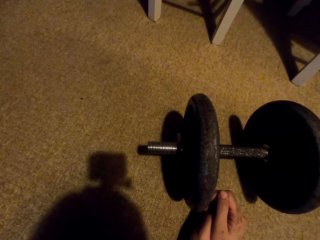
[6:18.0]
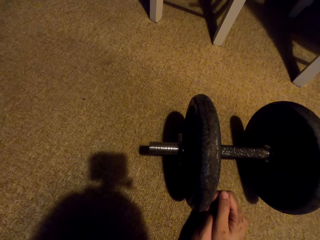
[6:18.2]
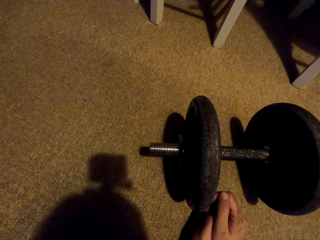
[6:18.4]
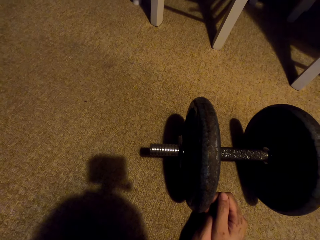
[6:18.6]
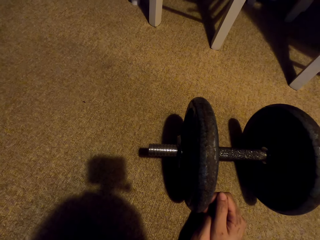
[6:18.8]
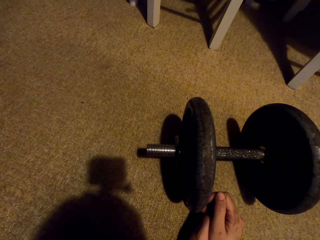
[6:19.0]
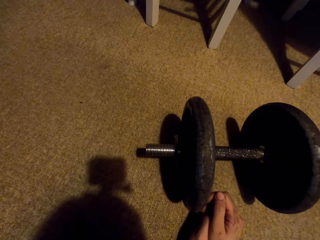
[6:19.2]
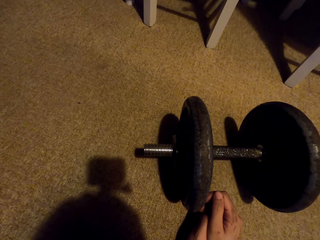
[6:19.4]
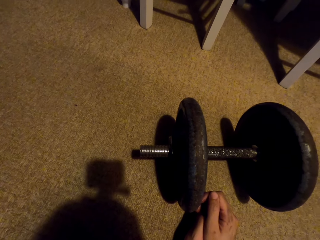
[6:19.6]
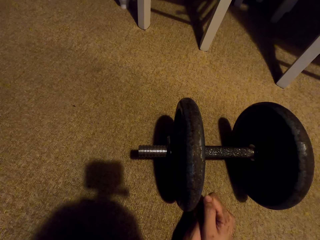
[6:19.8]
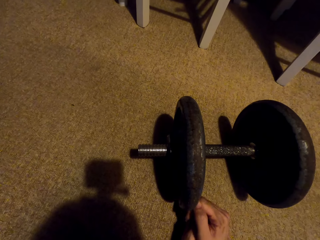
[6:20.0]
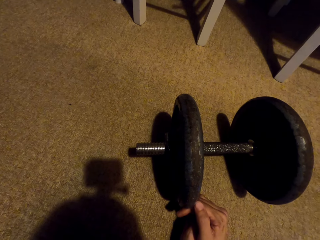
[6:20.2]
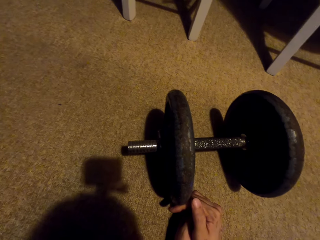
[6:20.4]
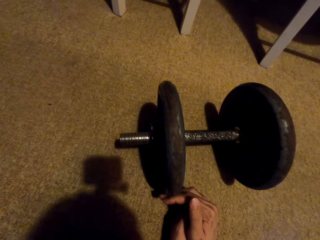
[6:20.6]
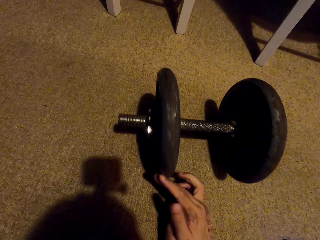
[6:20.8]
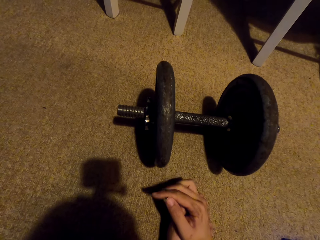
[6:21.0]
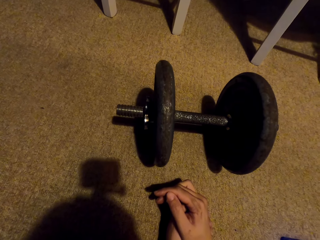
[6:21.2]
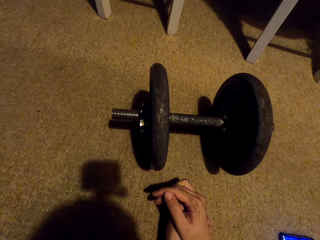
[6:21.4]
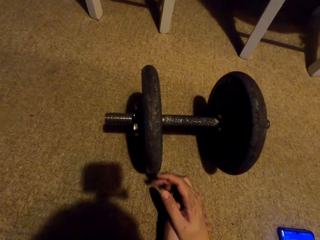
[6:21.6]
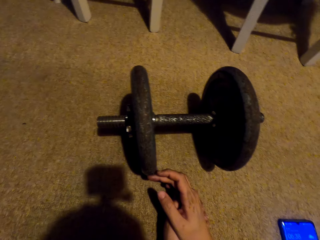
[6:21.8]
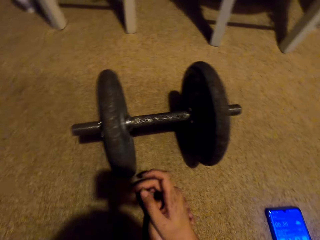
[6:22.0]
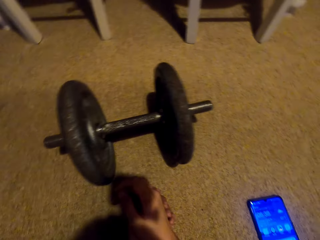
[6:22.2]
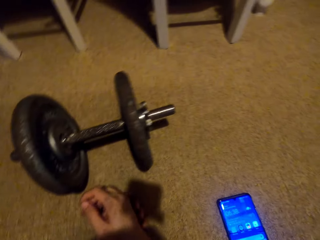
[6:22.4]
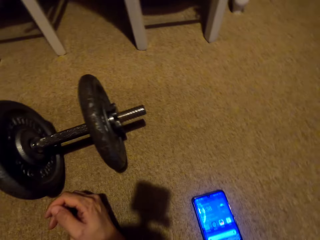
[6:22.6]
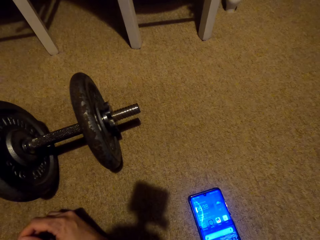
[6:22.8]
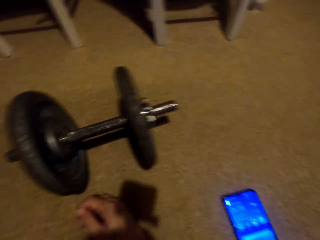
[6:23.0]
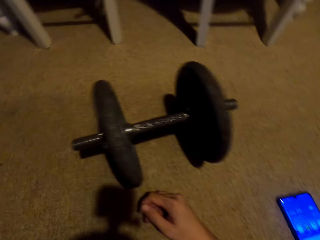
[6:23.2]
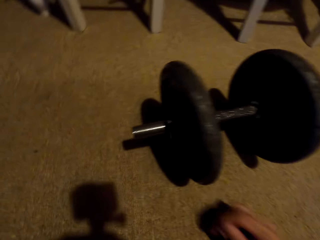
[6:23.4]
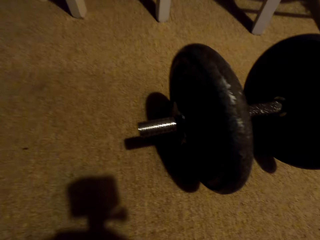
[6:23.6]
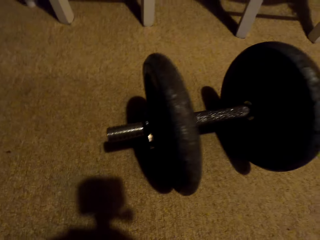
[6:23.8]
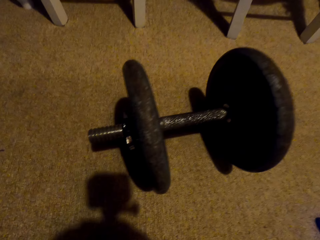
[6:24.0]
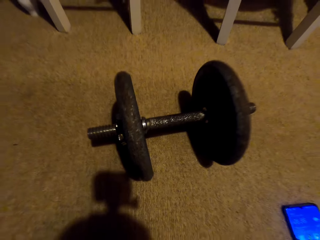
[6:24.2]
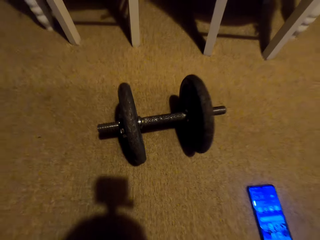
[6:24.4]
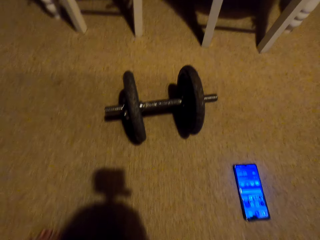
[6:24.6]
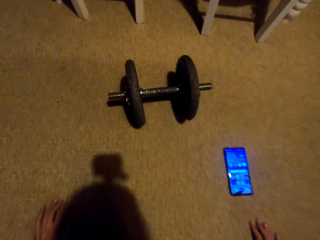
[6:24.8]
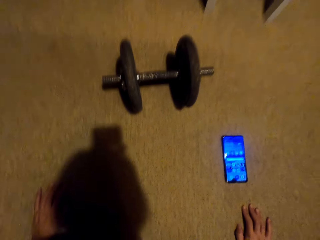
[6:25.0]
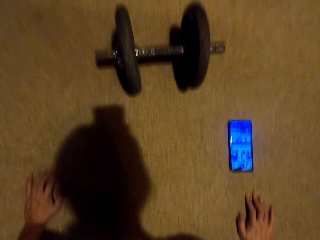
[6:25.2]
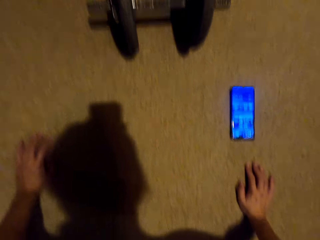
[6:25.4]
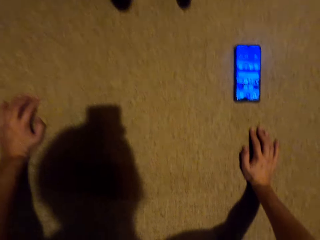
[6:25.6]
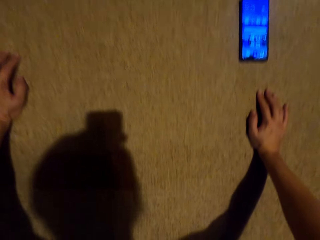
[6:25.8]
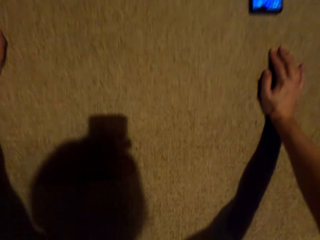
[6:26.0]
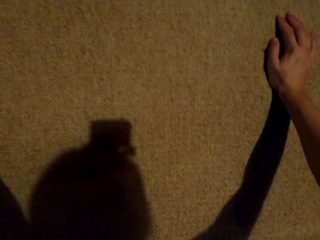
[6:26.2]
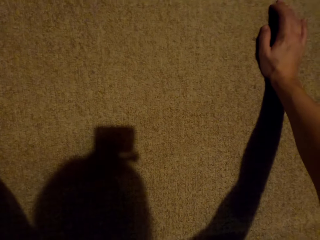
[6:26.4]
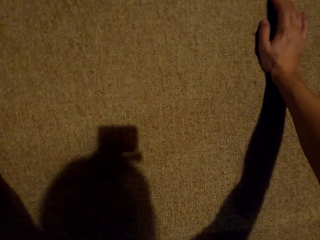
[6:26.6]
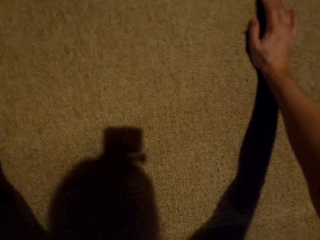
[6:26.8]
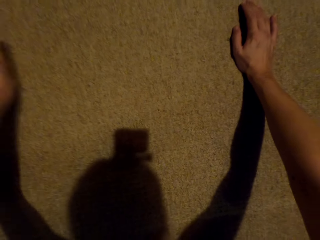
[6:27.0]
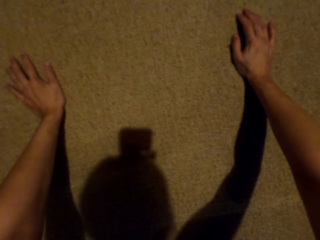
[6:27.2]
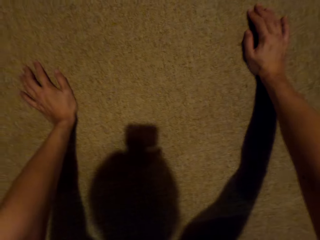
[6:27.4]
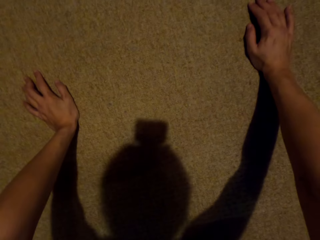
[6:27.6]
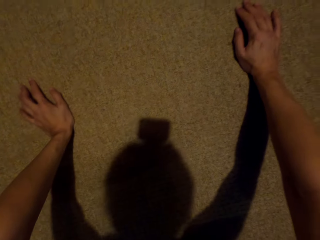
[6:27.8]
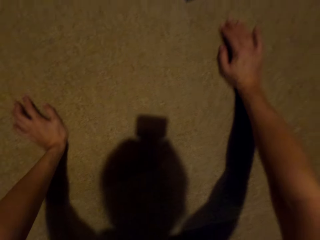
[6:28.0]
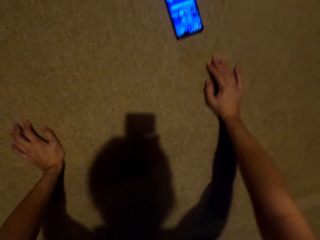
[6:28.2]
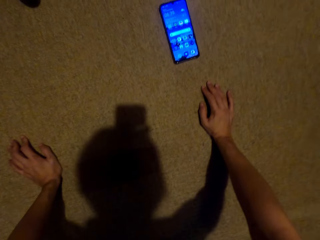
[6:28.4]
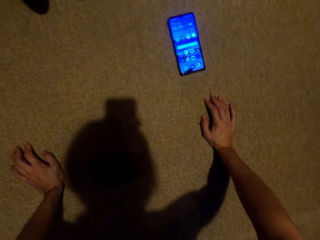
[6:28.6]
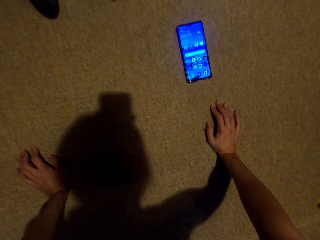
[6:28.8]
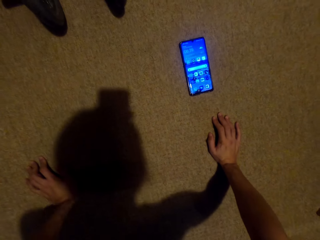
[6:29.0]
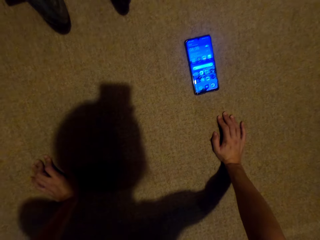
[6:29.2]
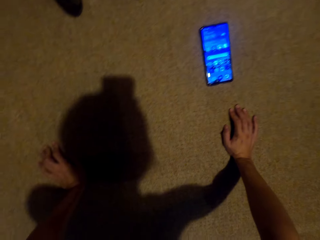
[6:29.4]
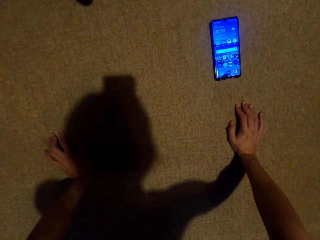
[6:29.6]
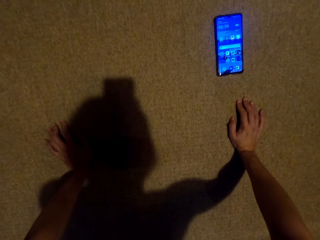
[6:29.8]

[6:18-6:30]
The camera wearer pushes a roller on the floor. They stretch on the floor.
